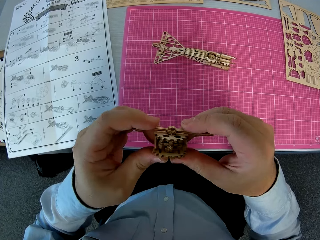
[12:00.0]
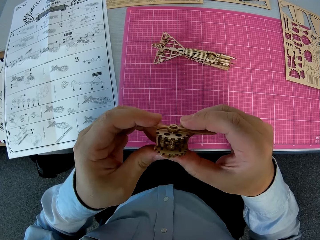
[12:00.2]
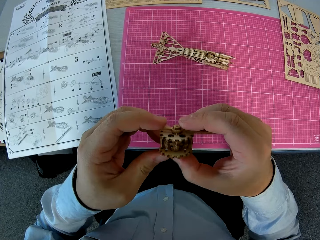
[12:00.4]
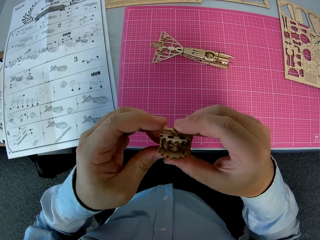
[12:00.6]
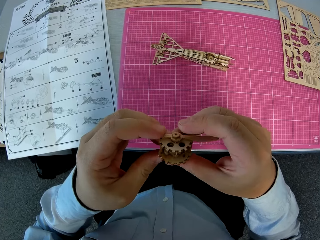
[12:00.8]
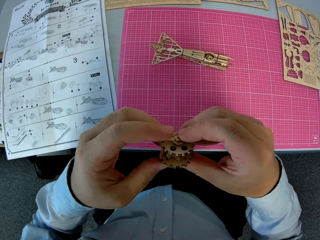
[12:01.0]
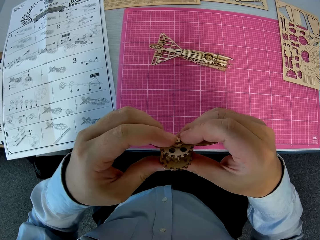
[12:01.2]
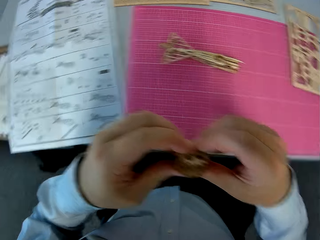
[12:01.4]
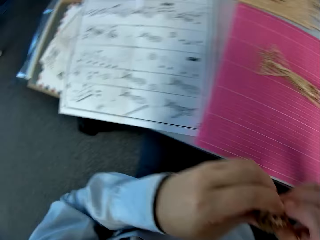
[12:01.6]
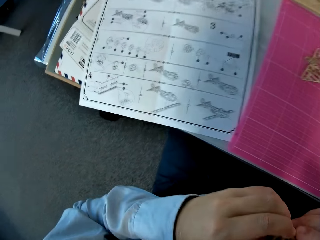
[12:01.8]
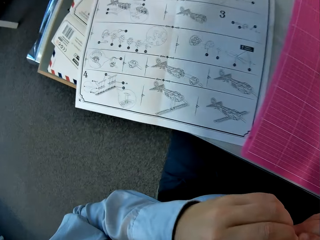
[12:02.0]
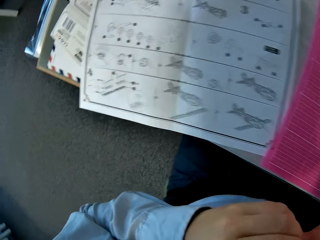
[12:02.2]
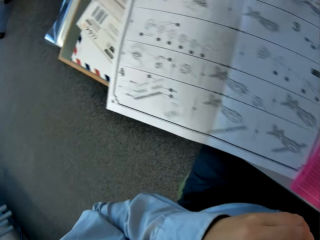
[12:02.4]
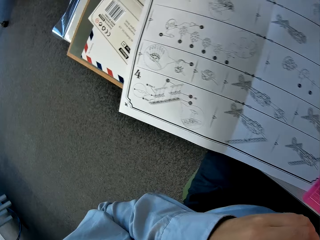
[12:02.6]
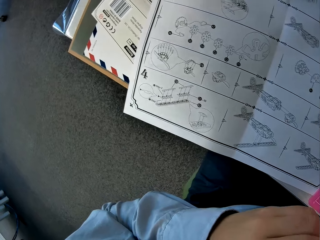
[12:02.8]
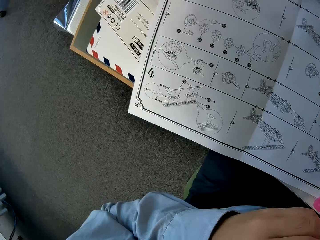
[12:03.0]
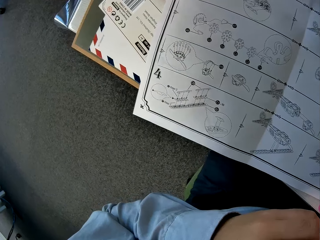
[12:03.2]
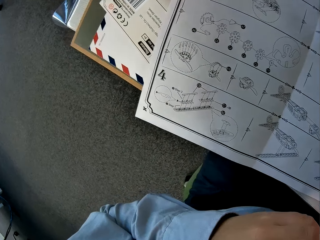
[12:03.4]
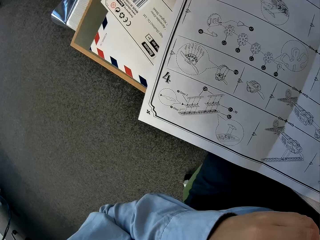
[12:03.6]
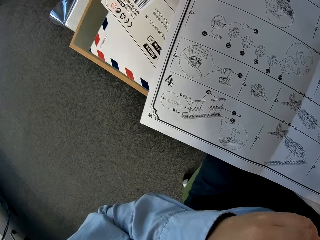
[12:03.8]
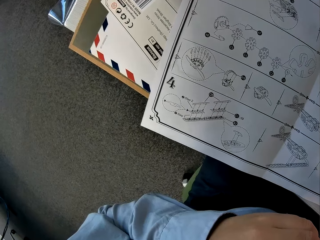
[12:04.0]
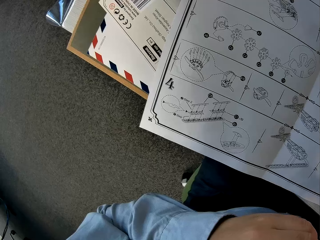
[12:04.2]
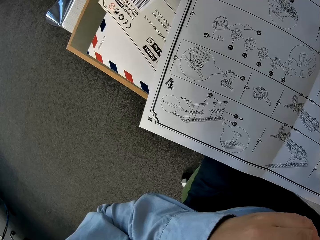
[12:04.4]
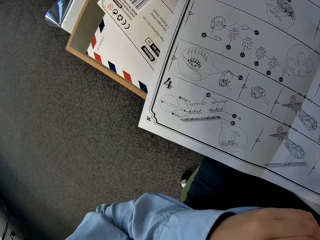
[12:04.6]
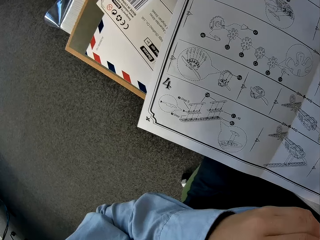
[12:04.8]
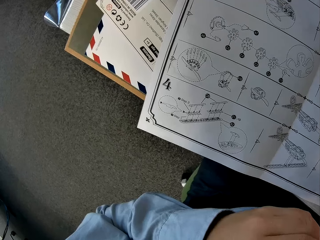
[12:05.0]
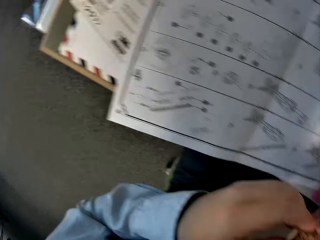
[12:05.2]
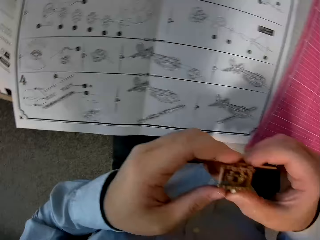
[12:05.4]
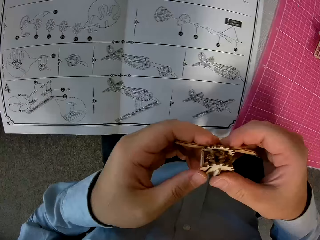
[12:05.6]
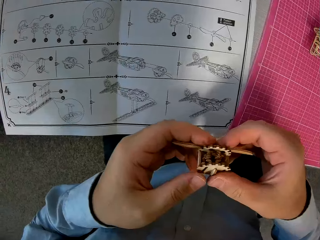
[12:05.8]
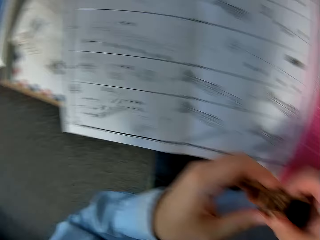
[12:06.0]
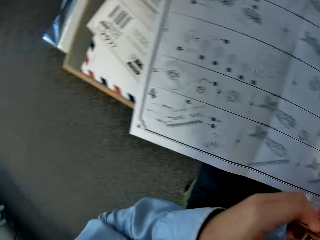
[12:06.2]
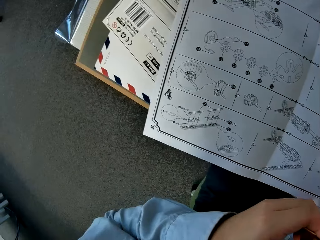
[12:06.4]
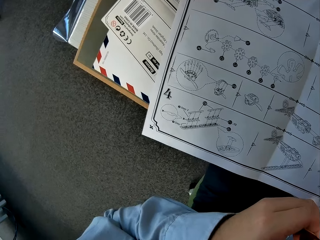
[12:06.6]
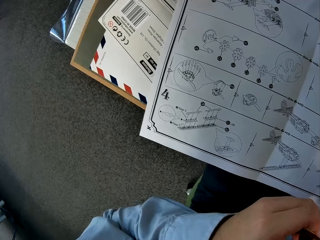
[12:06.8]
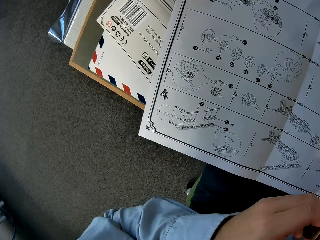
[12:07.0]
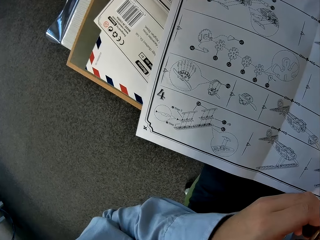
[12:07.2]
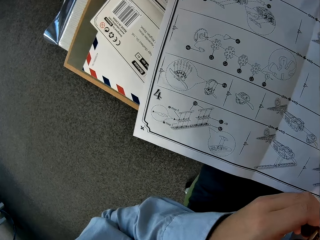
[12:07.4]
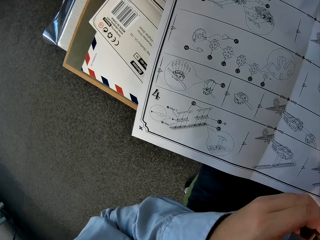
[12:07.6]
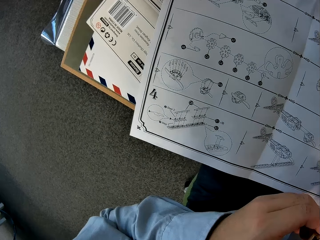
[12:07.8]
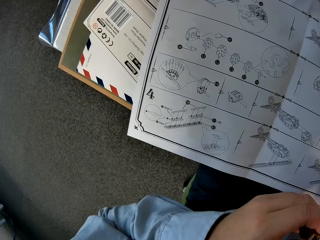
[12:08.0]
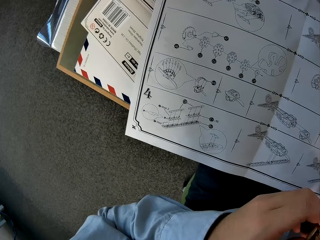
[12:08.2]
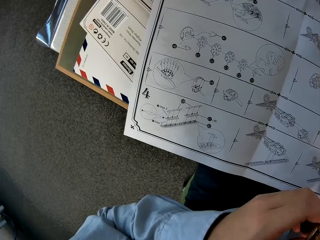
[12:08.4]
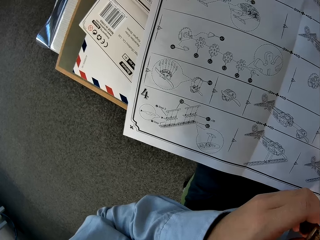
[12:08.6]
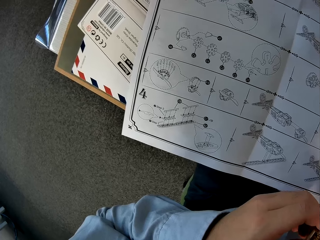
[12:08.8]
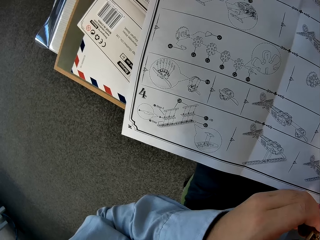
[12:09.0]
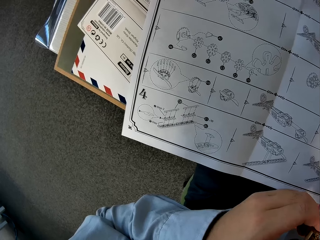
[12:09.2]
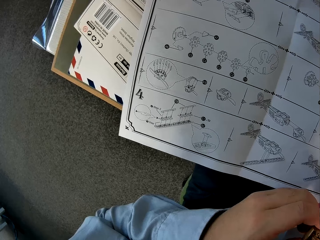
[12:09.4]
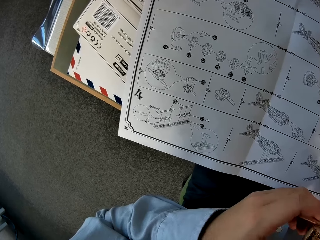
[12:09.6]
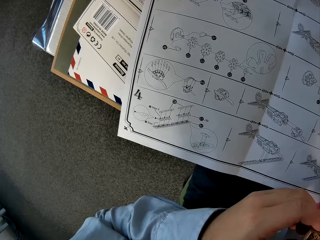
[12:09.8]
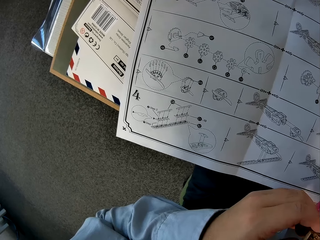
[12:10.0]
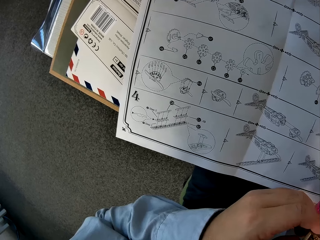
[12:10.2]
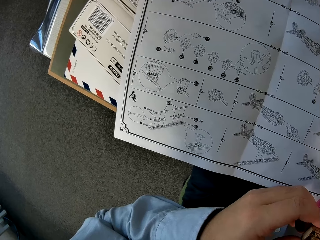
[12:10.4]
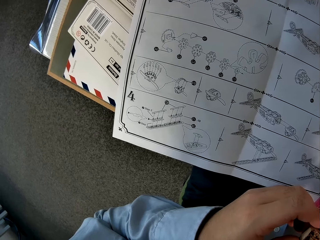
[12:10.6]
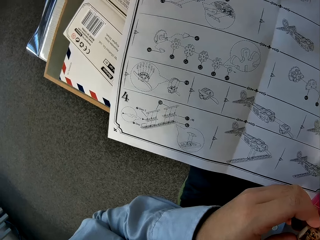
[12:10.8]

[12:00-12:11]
The camera wearer looks at the airplane drawing. They look at the airplane model. They look at the airplane drawing.

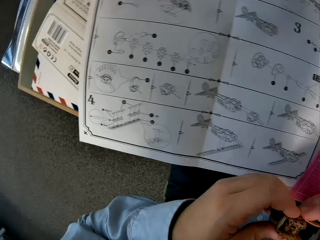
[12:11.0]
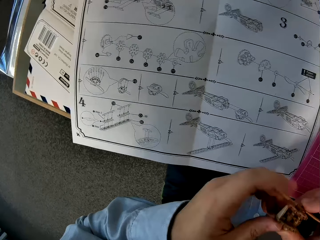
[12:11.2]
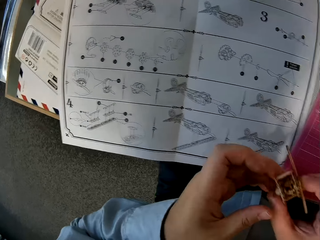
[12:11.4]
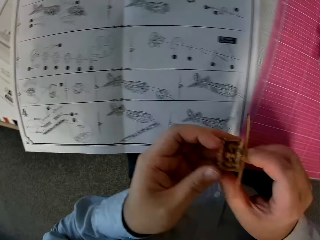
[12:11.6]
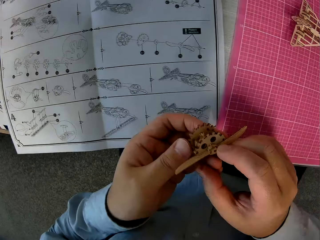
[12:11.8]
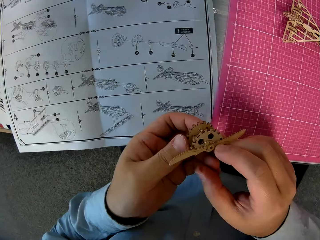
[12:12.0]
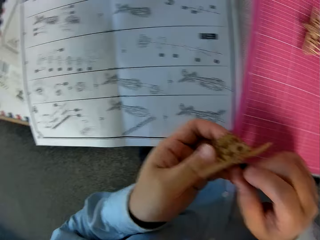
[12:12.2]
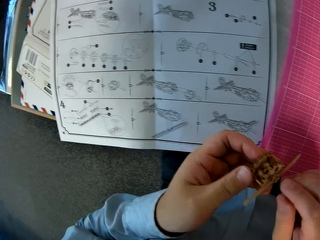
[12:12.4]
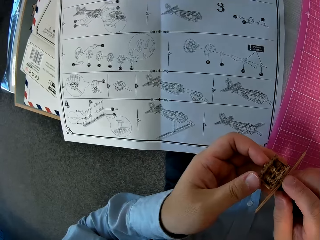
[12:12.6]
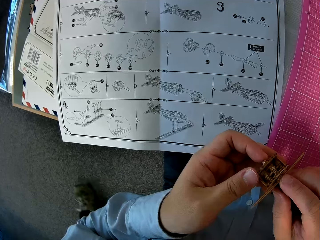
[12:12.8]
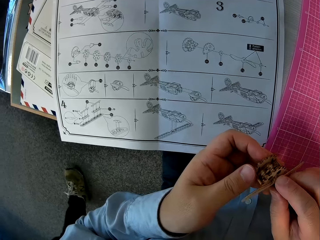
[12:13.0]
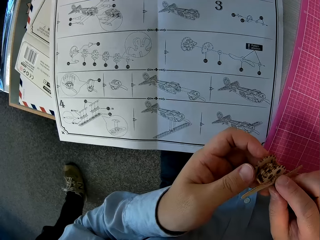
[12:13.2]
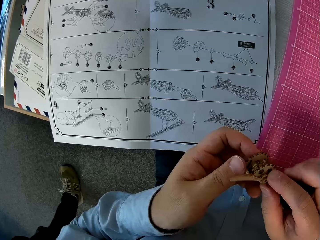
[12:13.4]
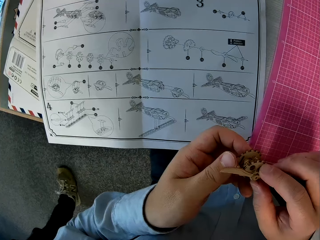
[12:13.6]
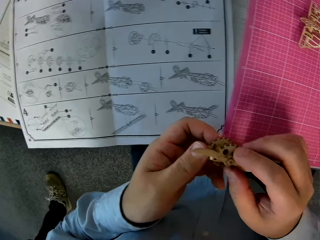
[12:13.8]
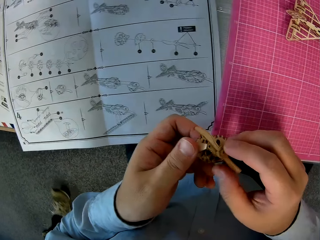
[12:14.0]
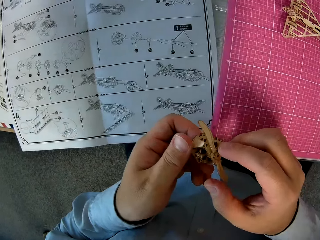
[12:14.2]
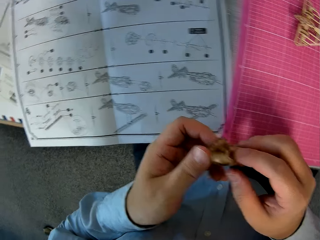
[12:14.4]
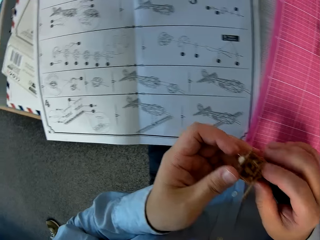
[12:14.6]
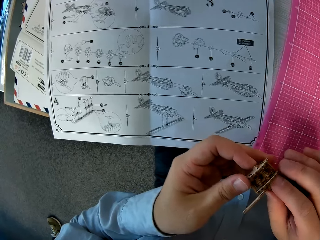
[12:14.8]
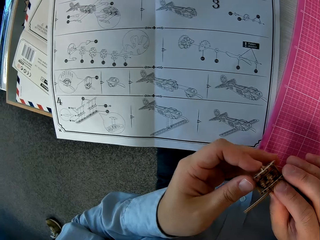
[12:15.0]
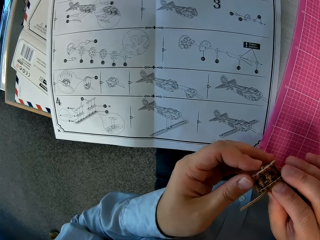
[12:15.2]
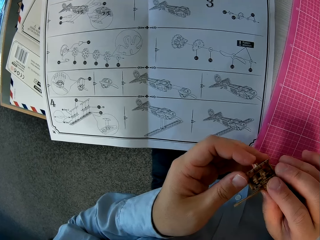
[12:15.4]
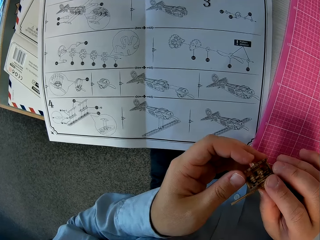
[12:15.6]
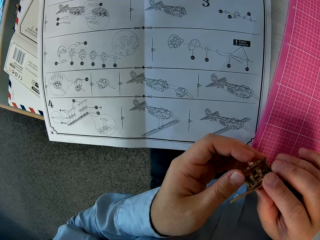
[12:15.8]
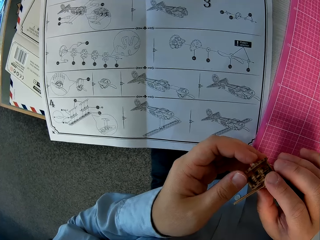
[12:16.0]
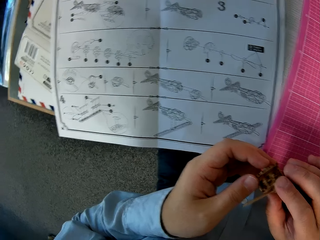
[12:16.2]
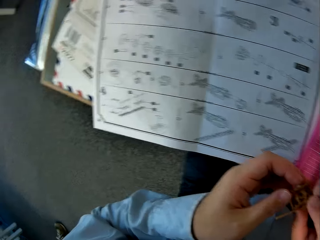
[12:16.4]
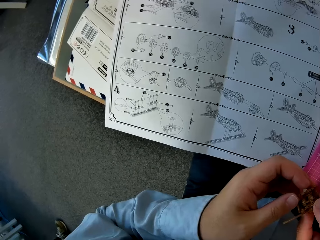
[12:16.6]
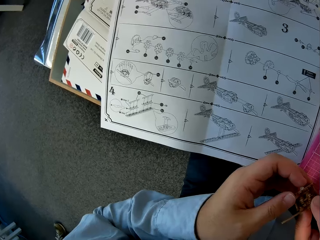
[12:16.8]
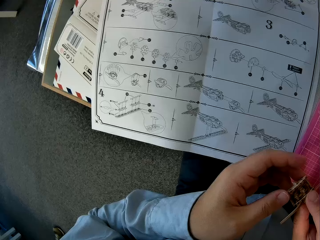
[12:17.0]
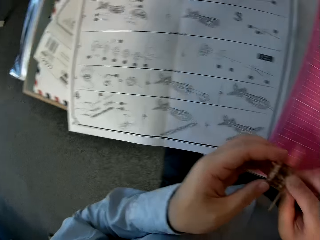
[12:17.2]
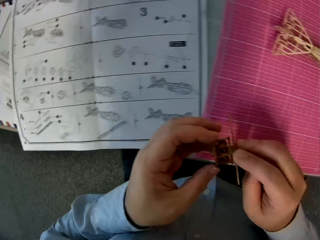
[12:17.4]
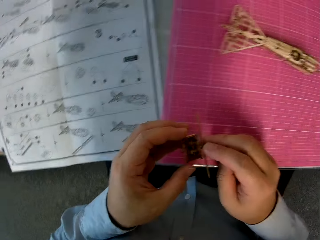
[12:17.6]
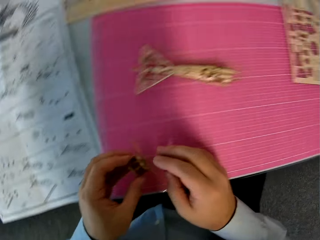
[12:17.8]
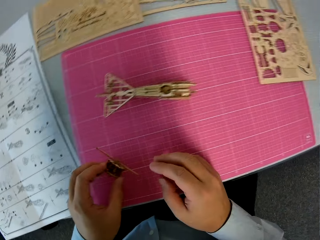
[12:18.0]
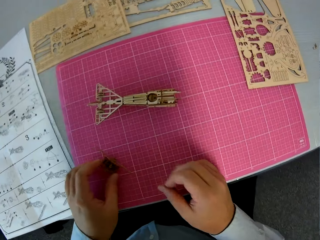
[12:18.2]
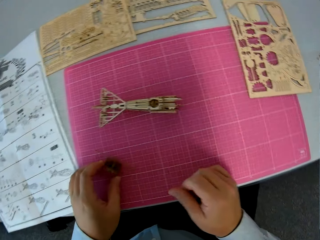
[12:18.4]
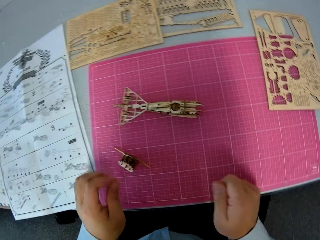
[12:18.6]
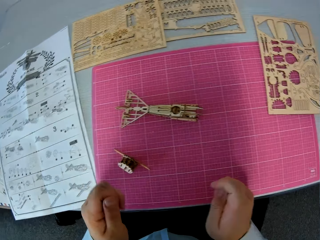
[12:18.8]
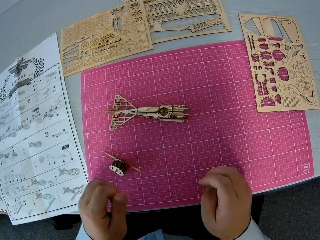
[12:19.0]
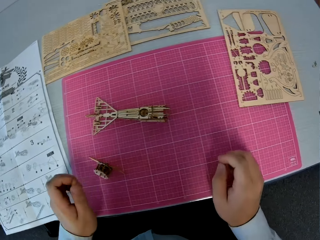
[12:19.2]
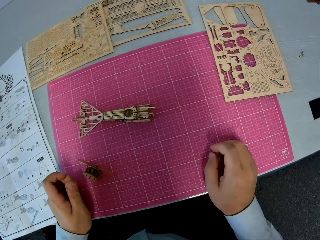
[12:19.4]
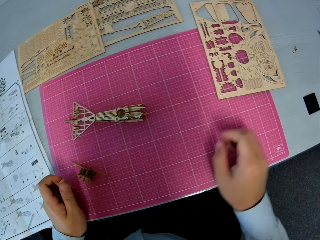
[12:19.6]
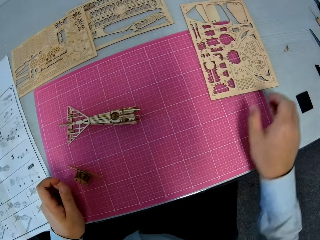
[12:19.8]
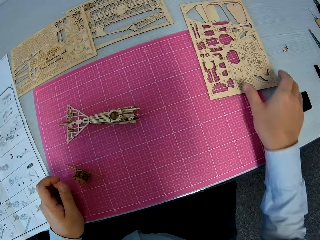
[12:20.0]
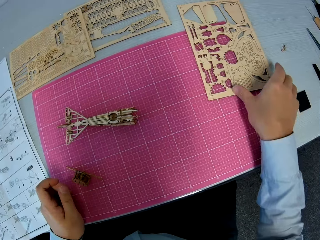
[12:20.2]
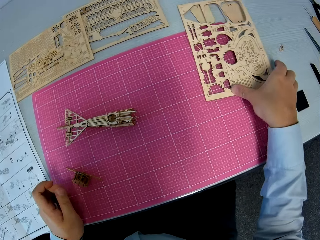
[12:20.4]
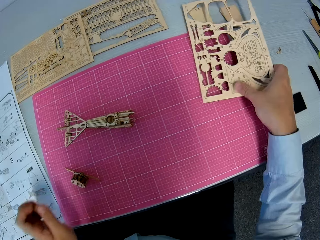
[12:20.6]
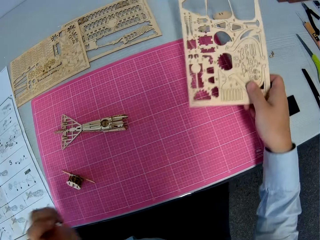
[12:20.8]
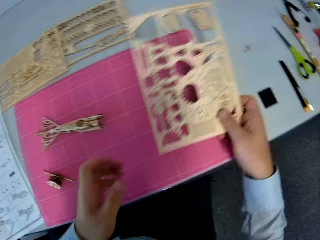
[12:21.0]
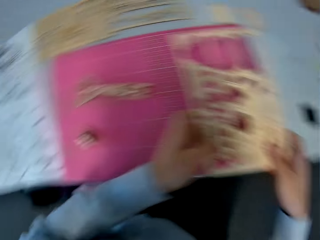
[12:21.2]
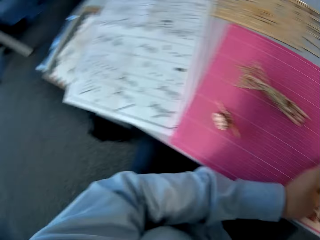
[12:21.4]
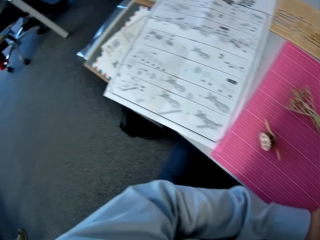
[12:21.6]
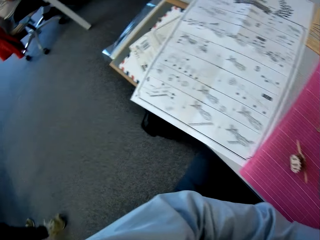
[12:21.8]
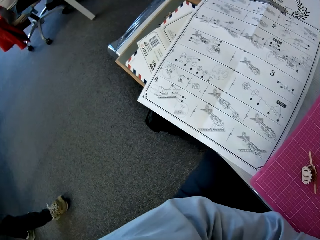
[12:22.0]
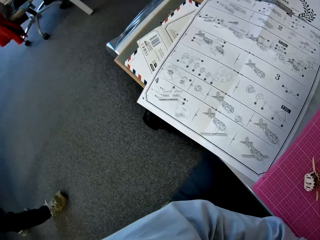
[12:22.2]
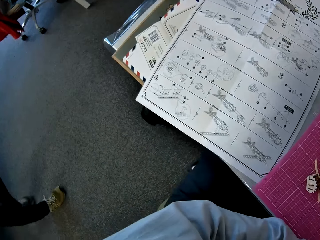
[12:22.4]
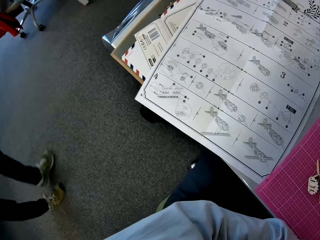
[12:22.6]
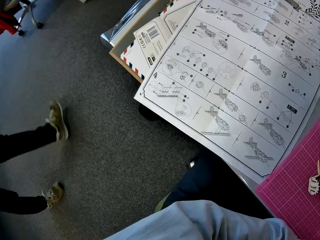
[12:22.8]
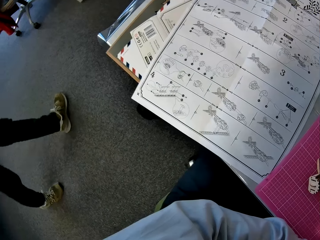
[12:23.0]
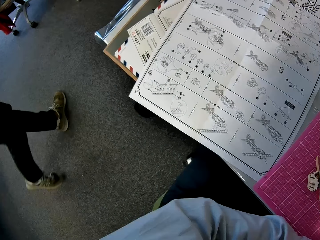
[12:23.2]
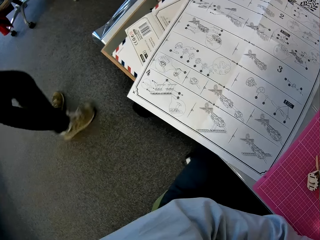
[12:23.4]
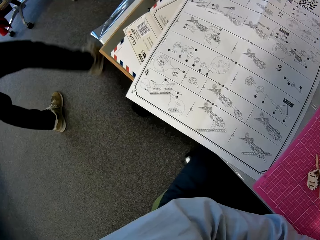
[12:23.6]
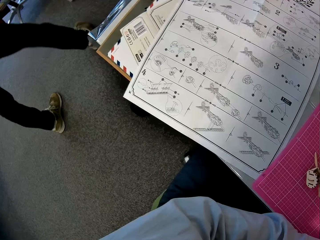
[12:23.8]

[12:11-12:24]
The camera wearer looks at the airplane model. A man walks into the room. The camera wearer places the attached wooden pieces on the cutting sheet. They pick up the wooden sheet at the right on the cutting sheet. They glance at the instruction book. The man walks around in the room.
